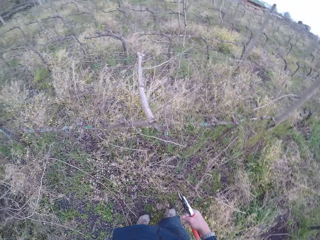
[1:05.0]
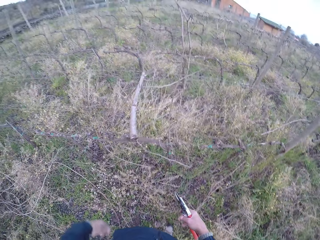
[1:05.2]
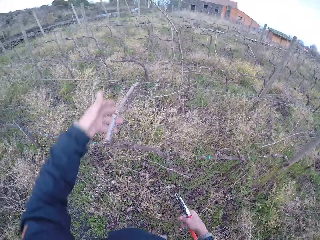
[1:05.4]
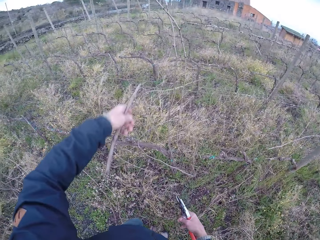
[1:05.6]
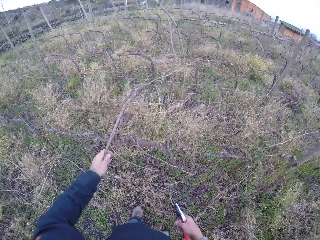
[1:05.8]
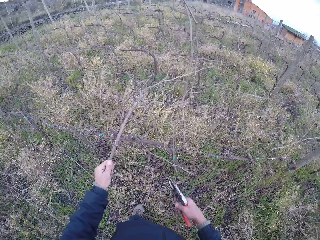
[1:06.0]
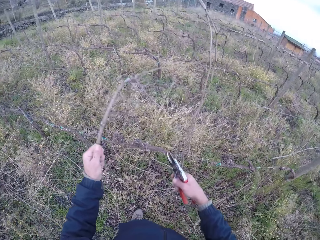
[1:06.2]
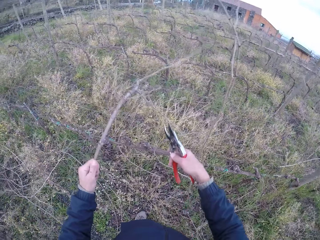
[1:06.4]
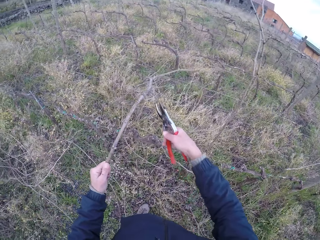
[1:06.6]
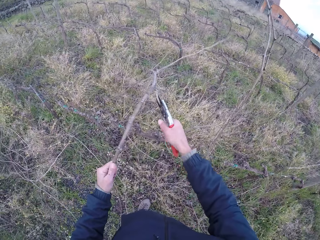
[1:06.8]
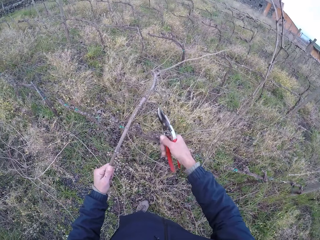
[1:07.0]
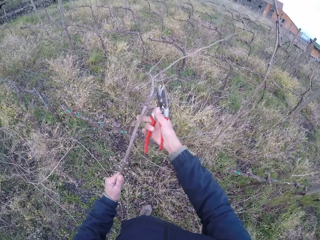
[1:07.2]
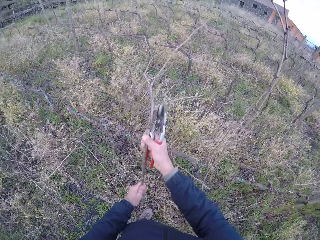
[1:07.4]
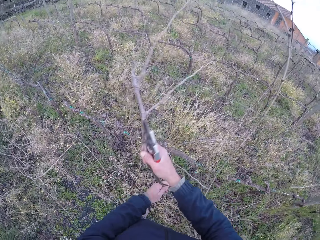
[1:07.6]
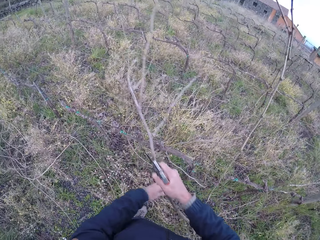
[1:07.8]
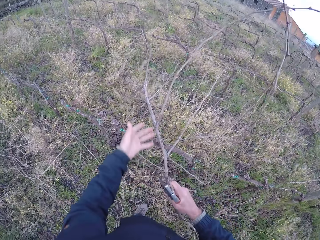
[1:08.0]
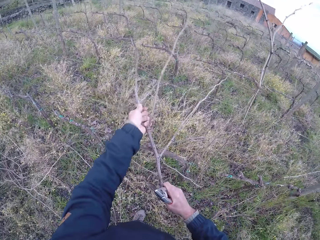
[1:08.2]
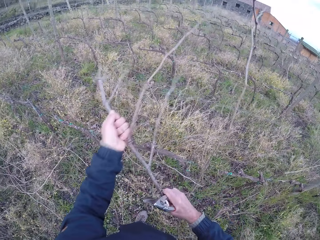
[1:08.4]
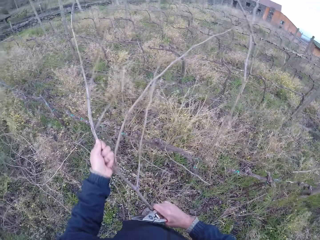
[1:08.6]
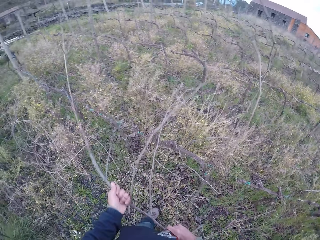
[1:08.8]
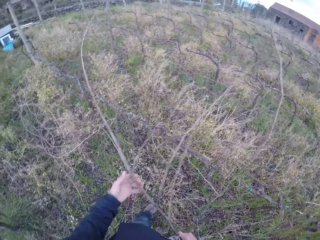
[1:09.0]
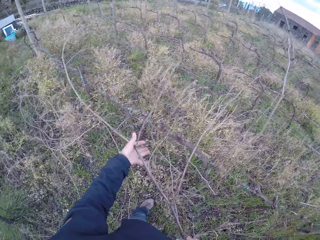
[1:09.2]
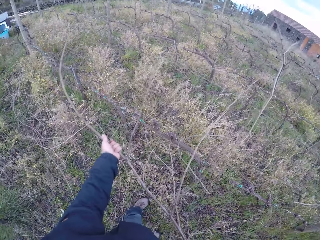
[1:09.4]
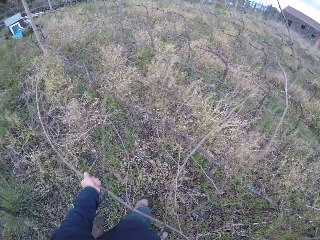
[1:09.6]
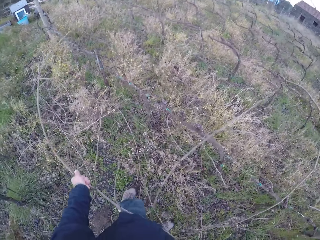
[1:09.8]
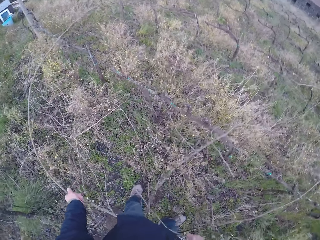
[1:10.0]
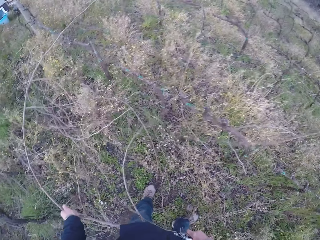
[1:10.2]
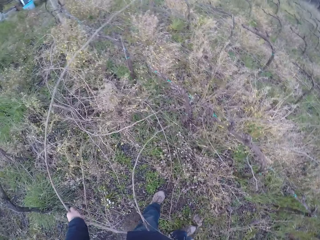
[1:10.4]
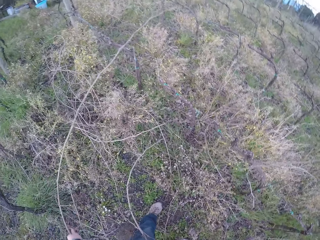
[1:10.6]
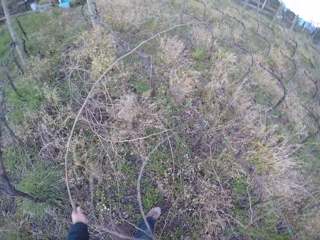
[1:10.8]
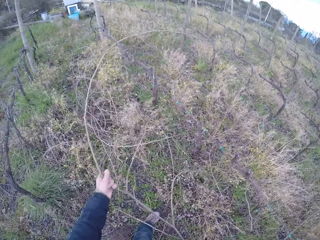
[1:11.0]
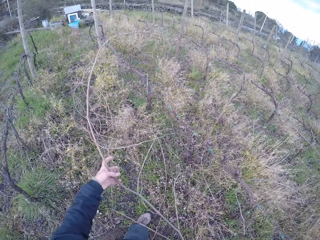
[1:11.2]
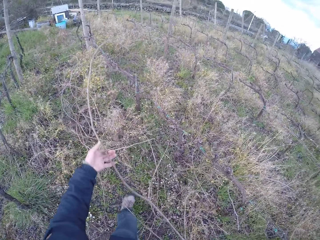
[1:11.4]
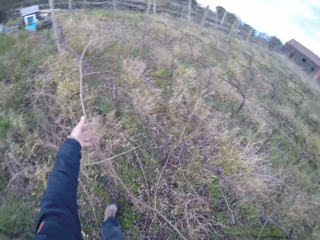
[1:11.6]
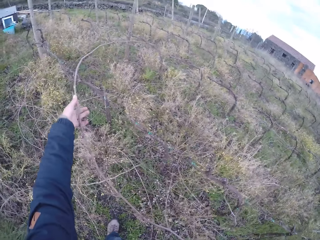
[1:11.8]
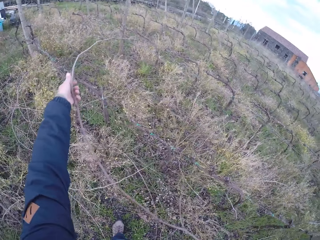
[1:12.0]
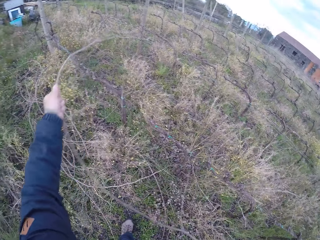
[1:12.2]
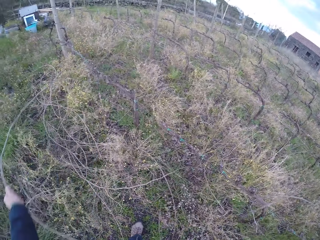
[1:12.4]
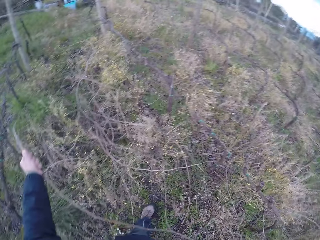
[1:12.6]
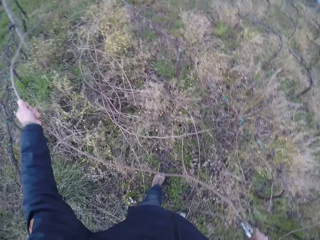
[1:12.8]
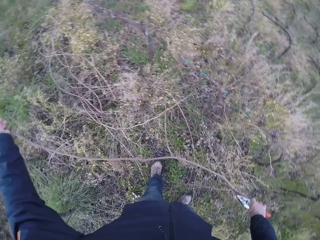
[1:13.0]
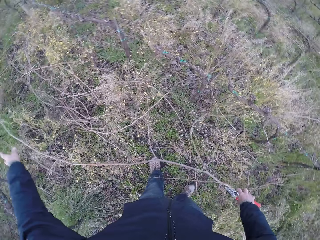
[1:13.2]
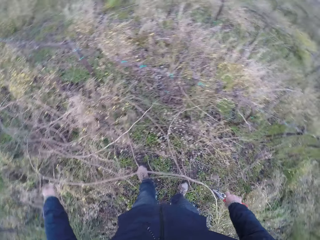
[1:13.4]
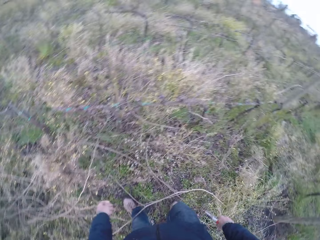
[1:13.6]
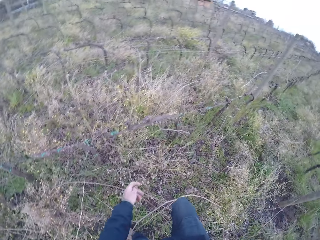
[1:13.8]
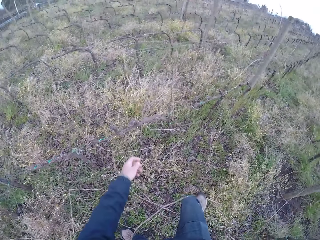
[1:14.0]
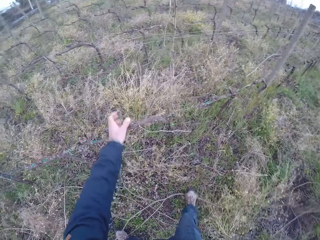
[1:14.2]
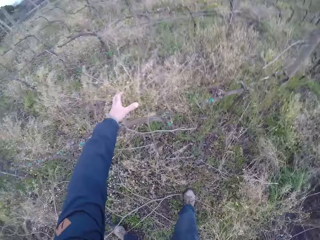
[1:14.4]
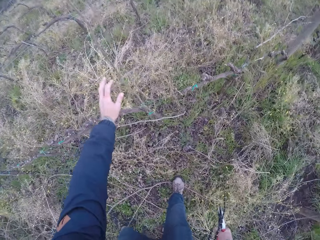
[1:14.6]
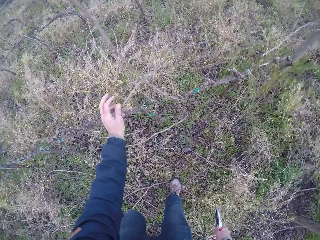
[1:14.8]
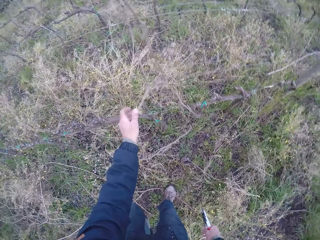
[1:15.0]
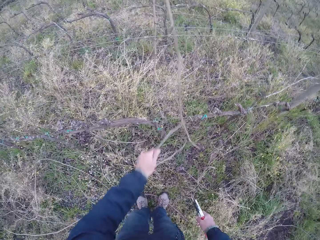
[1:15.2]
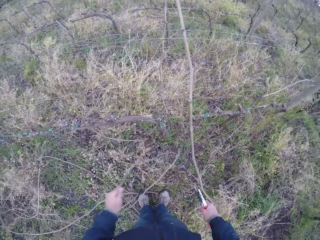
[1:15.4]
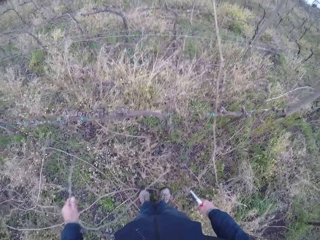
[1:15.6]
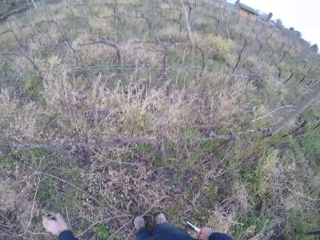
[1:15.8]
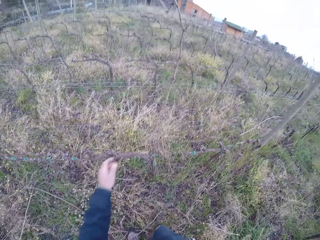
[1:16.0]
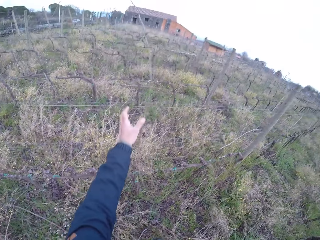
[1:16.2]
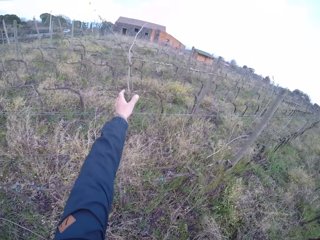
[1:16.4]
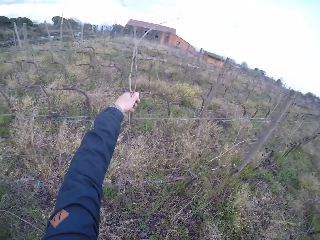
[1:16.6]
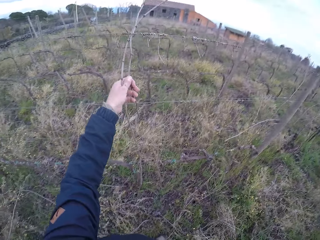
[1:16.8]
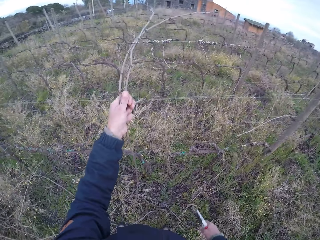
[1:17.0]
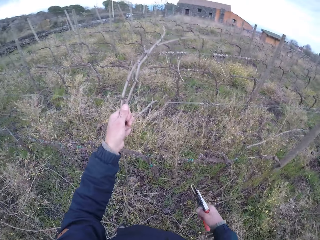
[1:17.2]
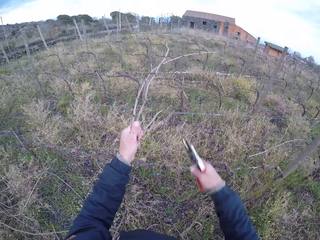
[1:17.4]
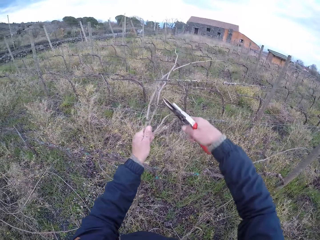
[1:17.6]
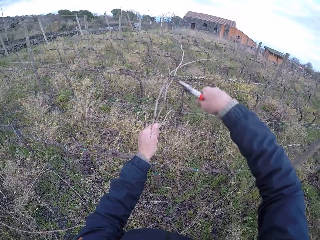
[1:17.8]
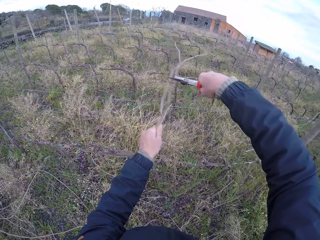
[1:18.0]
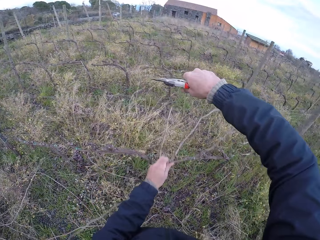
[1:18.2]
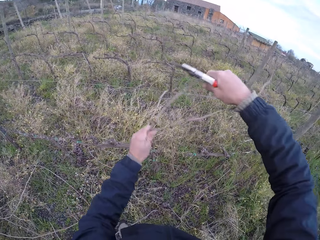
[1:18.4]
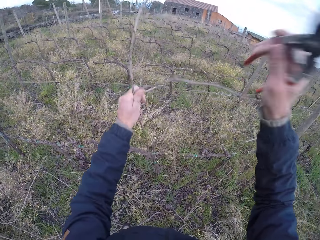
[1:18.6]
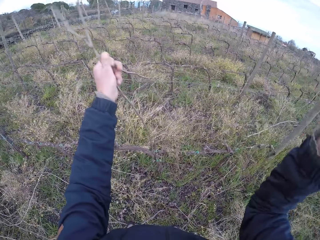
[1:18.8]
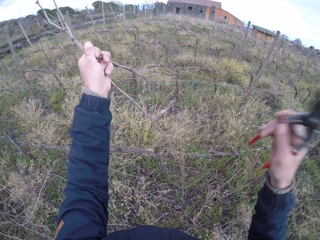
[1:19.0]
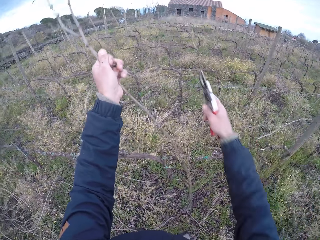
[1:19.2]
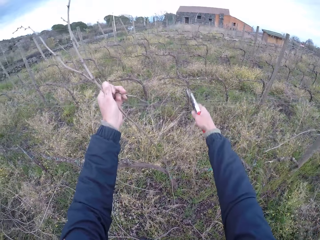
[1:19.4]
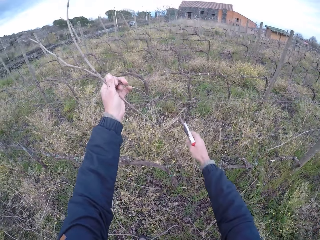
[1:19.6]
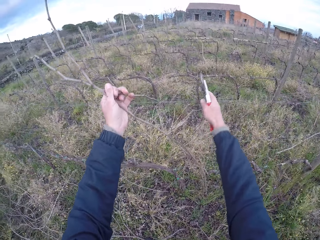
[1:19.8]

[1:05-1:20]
The camera wearer holds a twig on the wire fence with his left hand. He cuts a branch of the twig with the secateurs in his right hand. He pulls the twig on the wire fence with both hands. He drops the wood on the ground. He pulls the twig from the wire fence with his left hand. He holds the wood. He cuts the twig with the secateurs in his right hand.

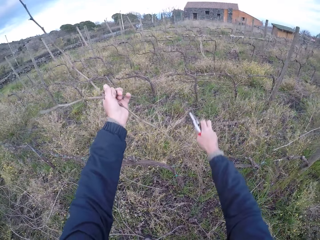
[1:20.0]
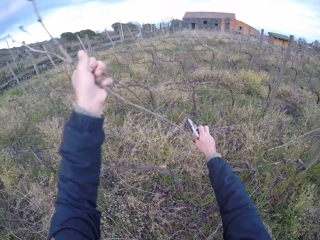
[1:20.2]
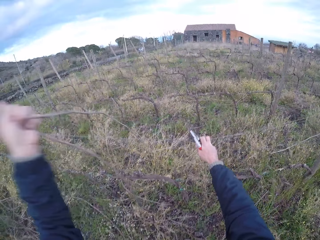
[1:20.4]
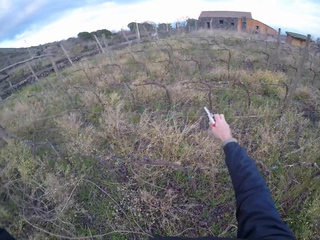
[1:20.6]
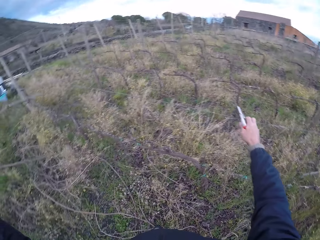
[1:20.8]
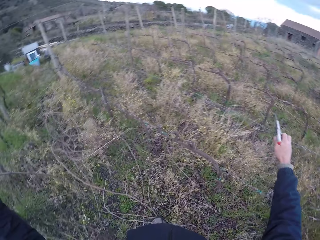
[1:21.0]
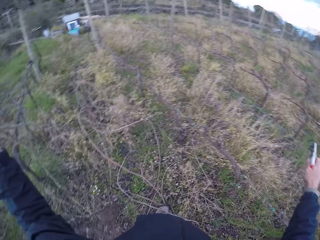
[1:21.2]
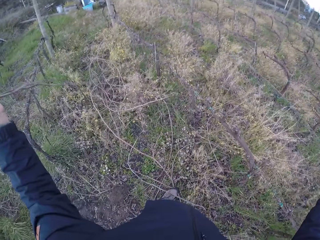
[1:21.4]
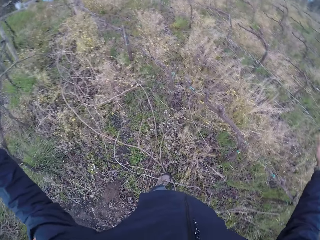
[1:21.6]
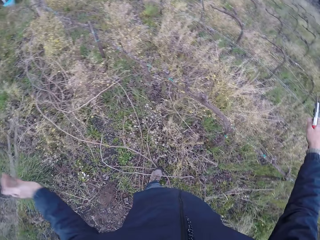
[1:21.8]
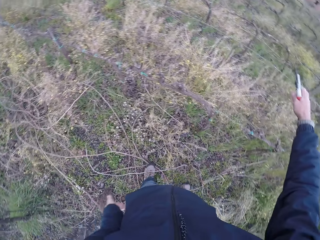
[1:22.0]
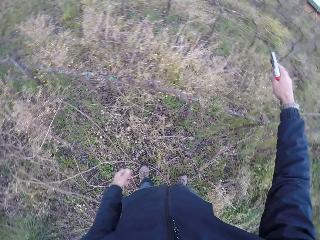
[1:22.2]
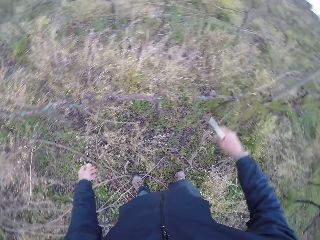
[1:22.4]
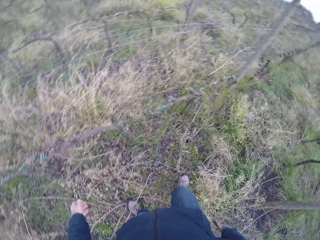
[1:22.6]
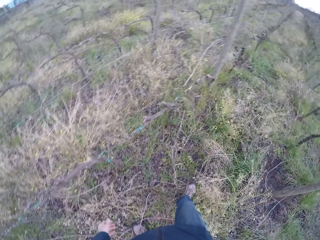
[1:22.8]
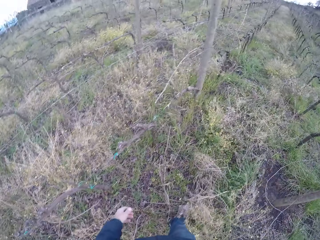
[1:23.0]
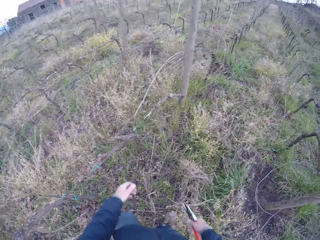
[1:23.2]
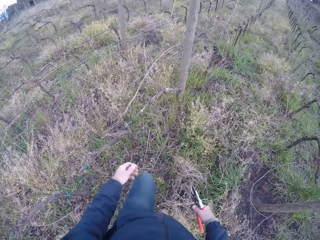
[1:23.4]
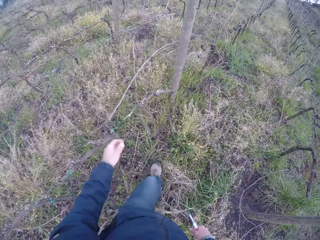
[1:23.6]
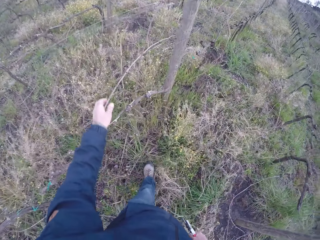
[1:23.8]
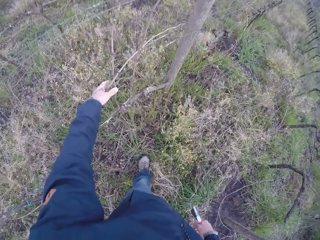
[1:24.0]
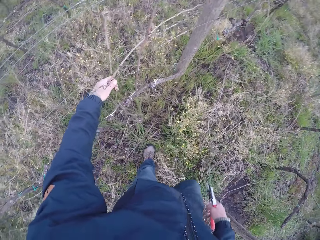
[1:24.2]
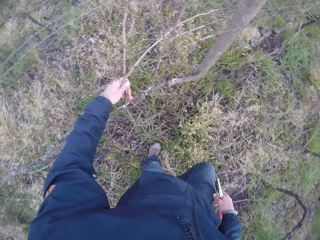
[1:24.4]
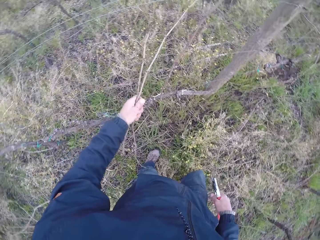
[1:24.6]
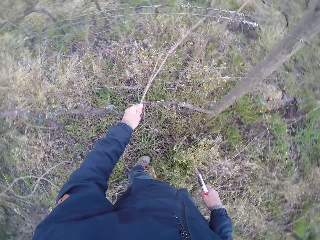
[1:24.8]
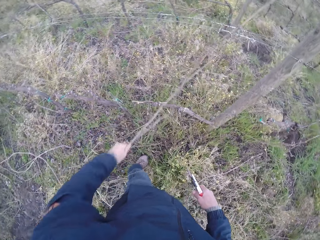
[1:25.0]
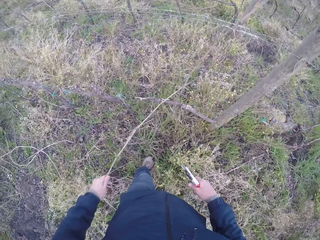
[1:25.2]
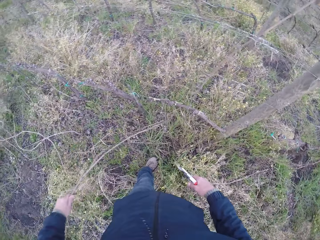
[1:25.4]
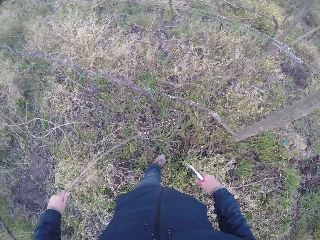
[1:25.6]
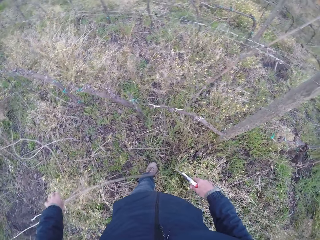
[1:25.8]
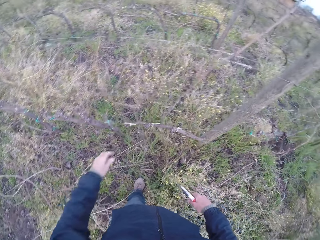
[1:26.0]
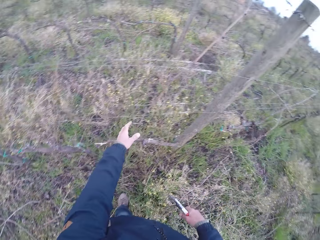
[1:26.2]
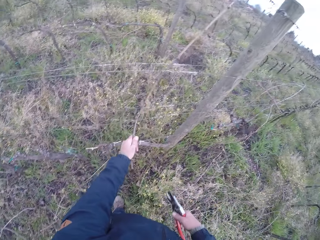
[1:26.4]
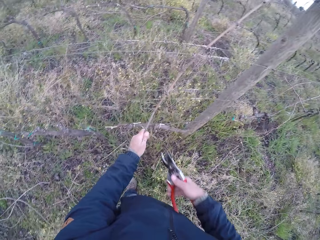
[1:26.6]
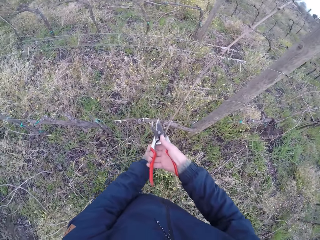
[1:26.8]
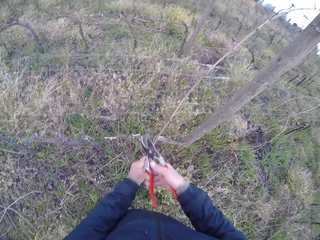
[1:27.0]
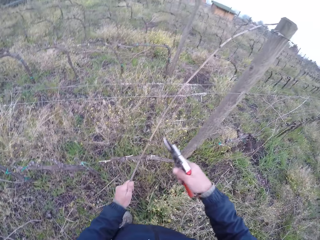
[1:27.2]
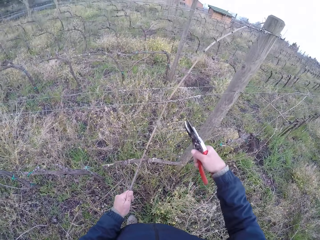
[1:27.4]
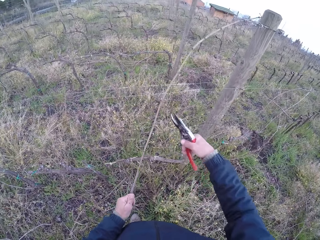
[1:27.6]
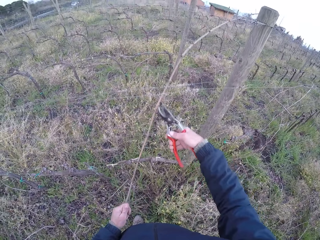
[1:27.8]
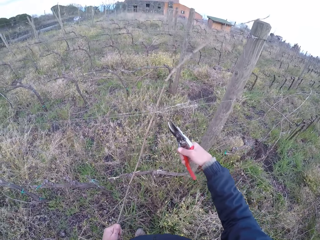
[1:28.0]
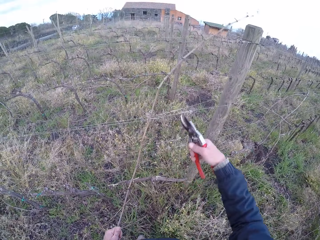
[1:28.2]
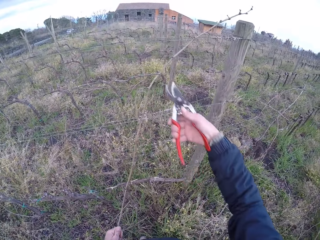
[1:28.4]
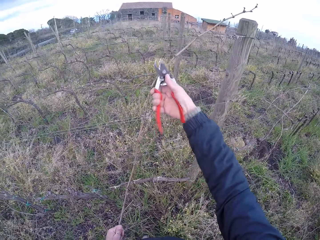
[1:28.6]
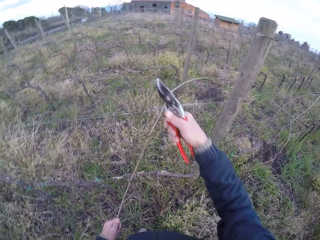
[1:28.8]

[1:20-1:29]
The camera wearer holds the wire fence with his right hand. He pulls the wood. He drops the twig on the ground with his left hand. He pulls some twigs on the wire fence with his left hand. He holds the wood. He drops the twig on the ground with his left hand. He holds the twig on the wire fence with his left hand. He pulls the wood.
